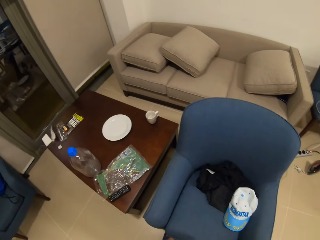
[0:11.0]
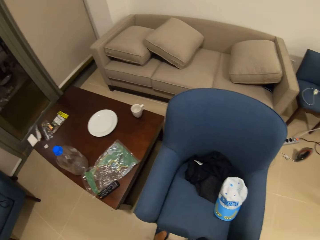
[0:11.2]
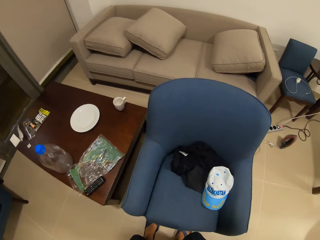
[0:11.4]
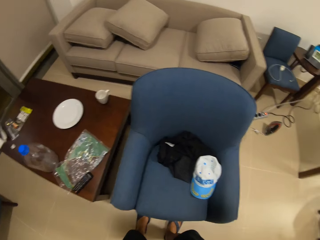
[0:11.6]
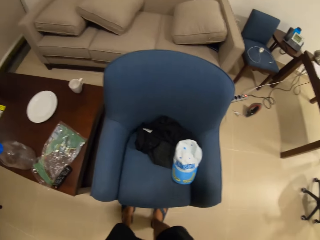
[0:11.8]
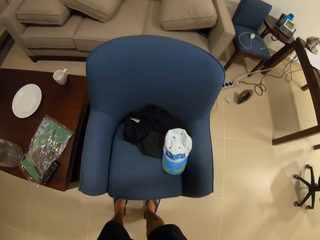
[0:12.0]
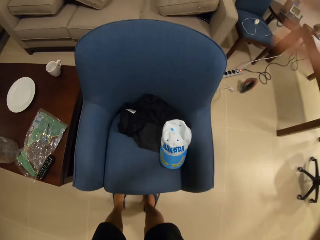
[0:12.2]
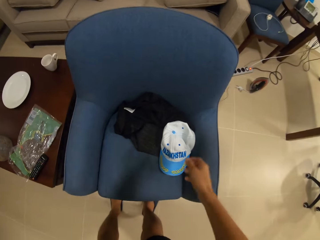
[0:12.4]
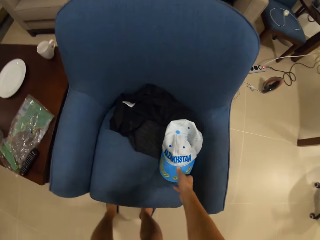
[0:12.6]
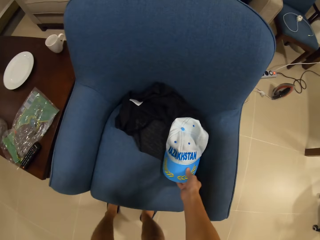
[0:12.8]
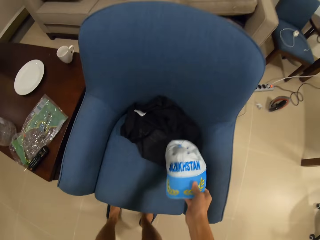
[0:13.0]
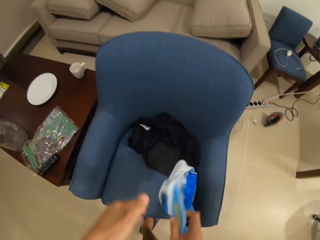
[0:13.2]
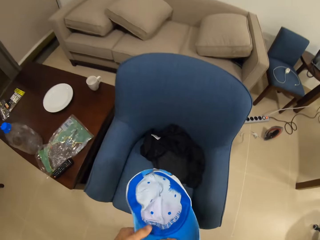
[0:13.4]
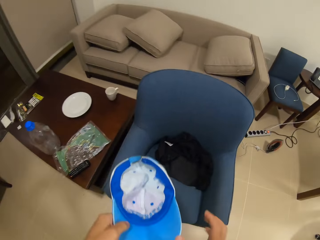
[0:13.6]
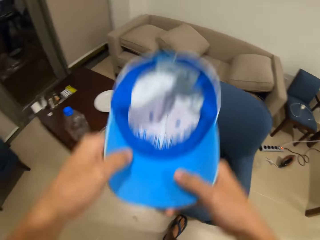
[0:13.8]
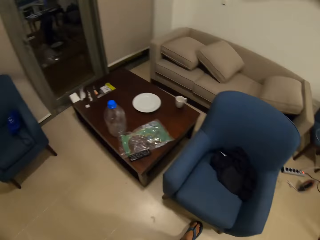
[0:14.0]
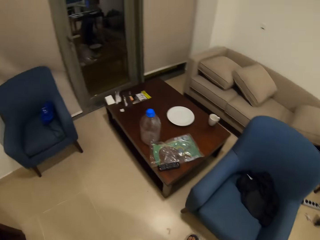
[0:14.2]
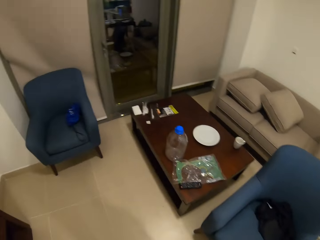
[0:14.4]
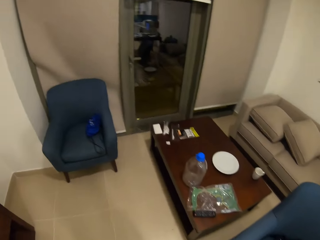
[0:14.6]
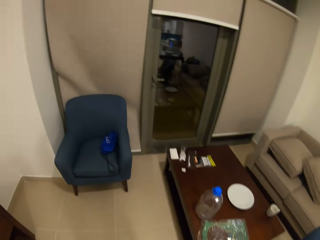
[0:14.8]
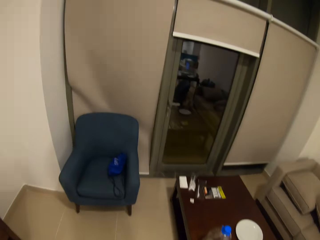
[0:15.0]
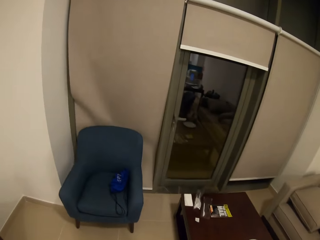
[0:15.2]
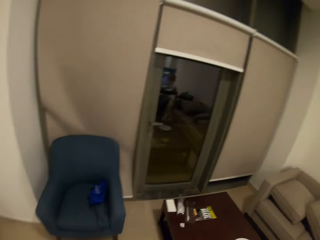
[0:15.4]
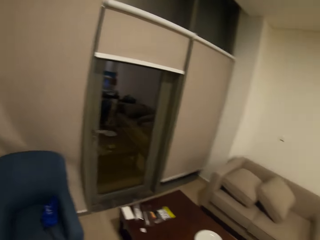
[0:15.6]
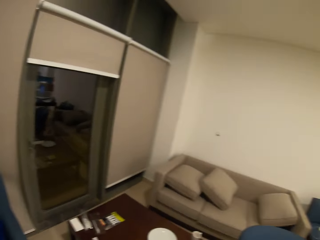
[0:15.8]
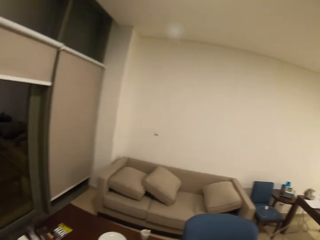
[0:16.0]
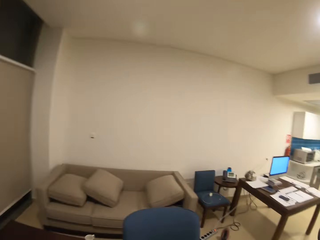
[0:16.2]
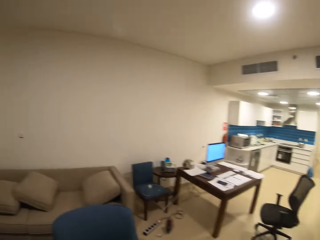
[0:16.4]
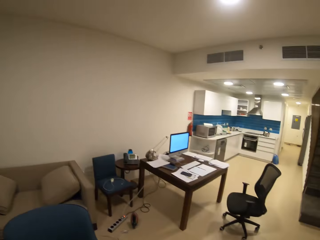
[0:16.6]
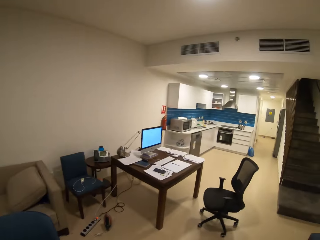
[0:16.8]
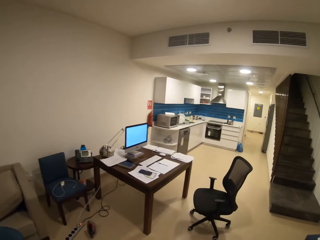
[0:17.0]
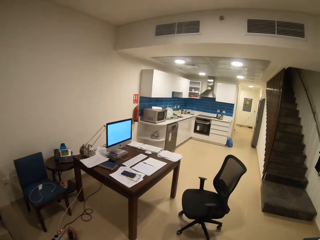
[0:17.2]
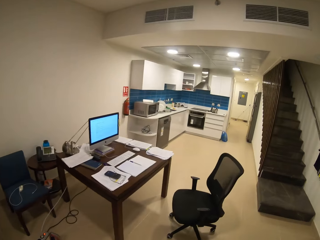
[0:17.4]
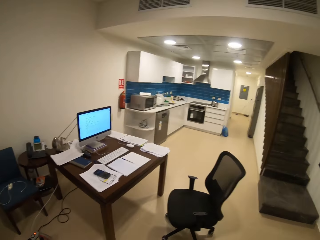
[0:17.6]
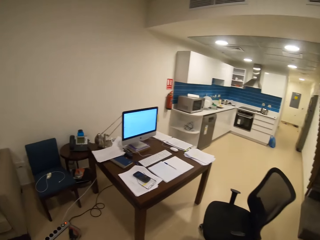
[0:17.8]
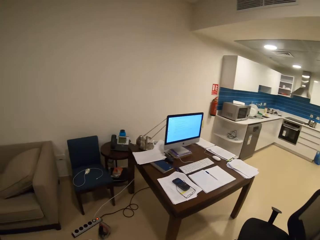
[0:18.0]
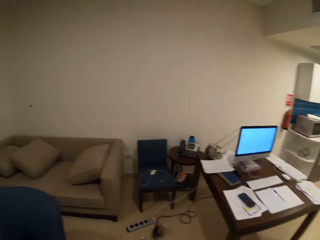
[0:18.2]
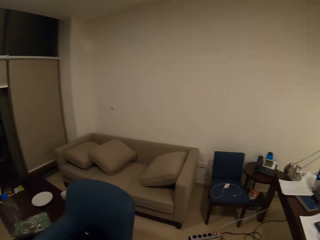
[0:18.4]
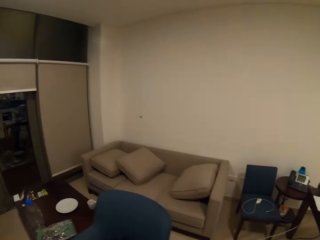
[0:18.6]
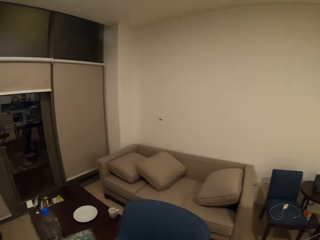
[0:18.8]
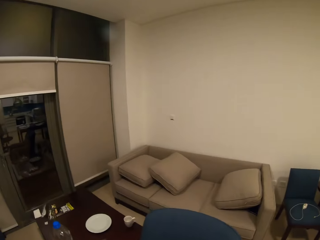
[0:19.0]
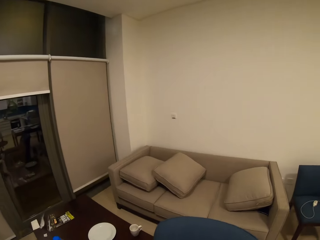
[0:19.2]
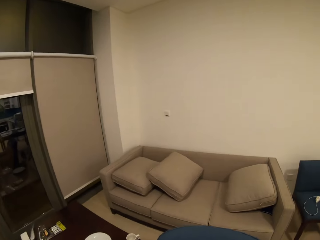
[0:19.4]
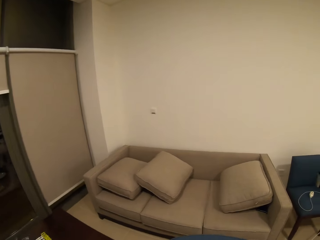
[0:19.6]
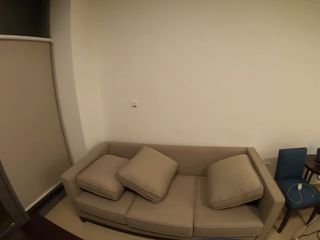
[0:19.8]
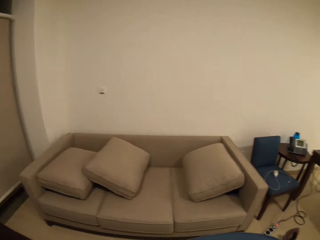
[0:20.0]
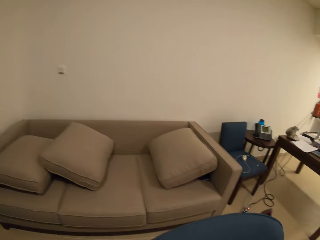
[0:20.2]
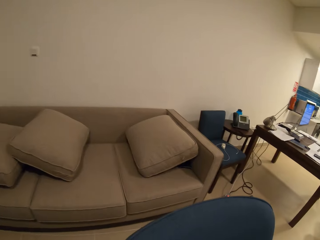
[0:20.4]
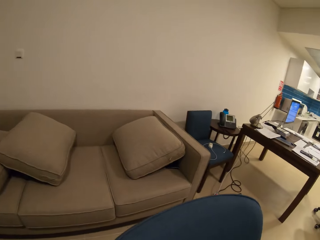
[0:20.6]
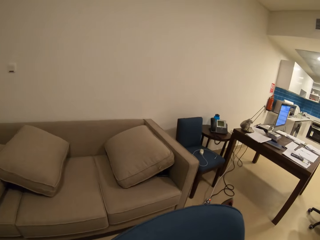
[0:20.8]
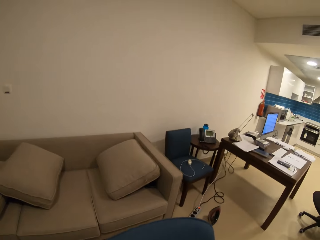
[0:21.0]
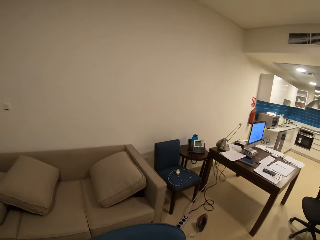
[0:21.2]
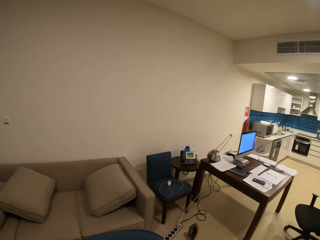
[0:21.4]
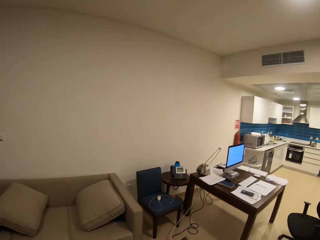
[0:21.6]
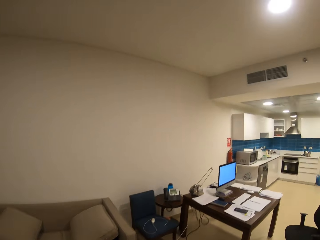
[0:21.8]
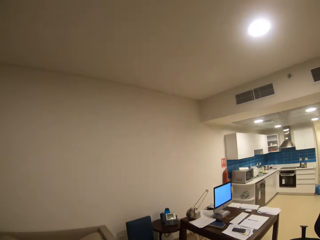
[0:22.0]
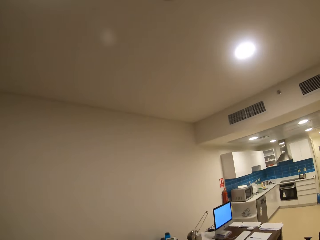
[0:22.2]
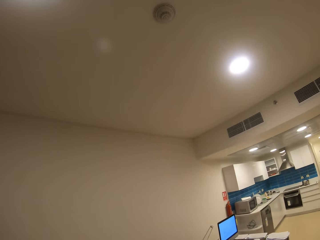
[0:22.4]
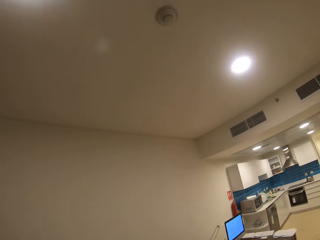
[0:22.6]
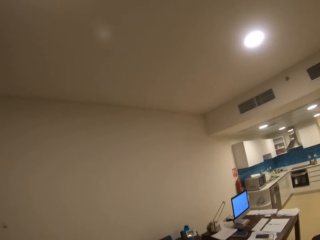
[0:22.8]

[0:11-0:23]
The camera wearer picks a cap. They touch the cap. They hold the cap with the other hand. They put on the cap. They raise a hand up. They move around. They lower a hand. They watch the background.

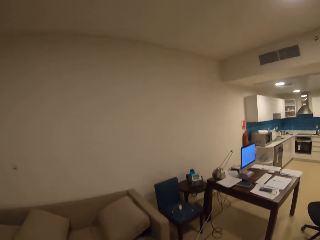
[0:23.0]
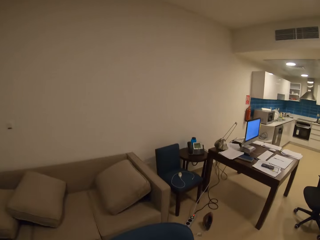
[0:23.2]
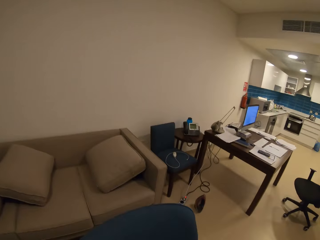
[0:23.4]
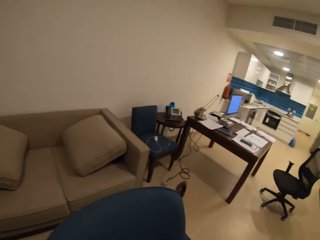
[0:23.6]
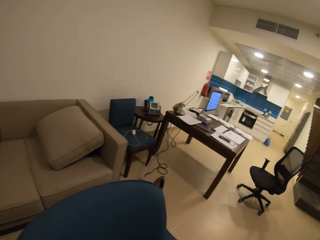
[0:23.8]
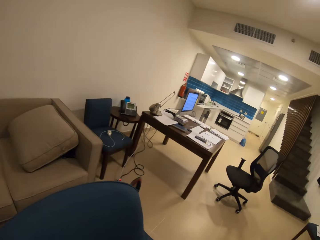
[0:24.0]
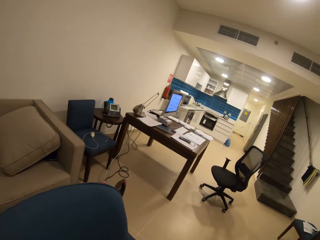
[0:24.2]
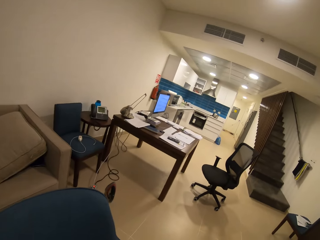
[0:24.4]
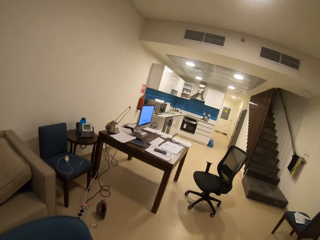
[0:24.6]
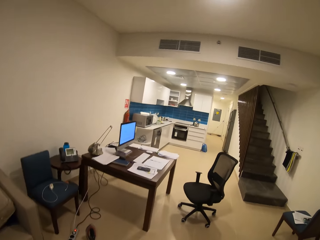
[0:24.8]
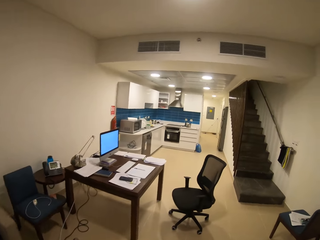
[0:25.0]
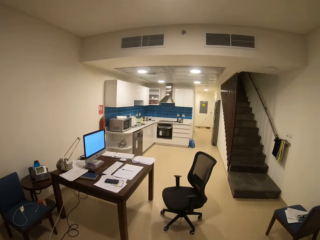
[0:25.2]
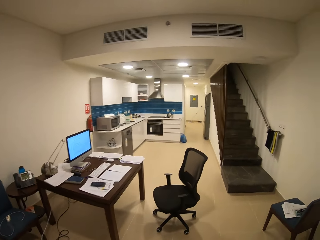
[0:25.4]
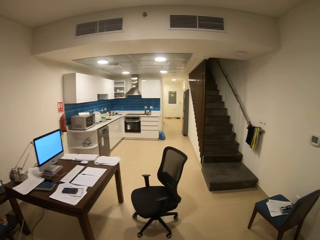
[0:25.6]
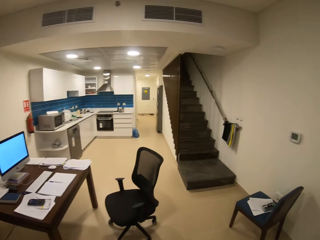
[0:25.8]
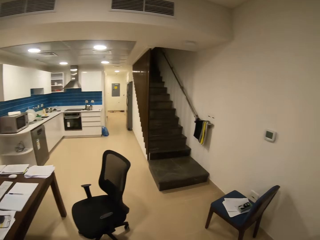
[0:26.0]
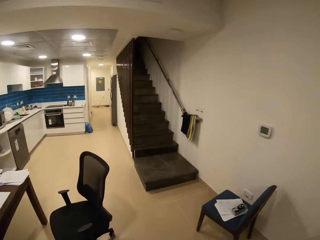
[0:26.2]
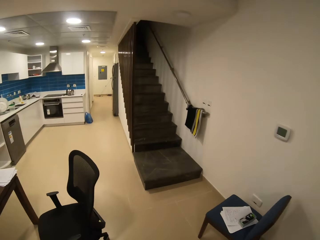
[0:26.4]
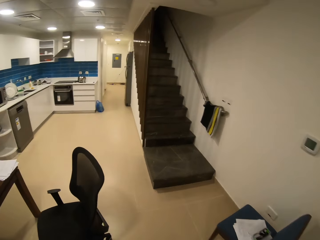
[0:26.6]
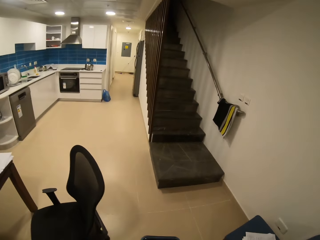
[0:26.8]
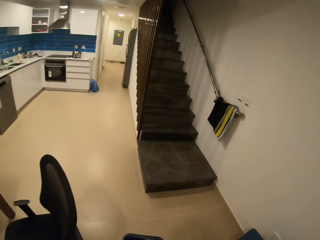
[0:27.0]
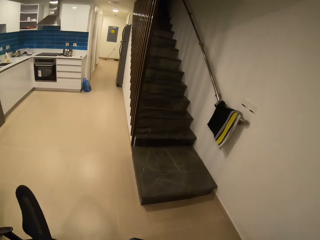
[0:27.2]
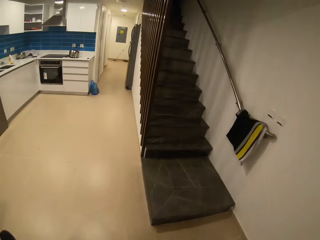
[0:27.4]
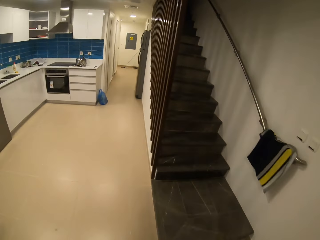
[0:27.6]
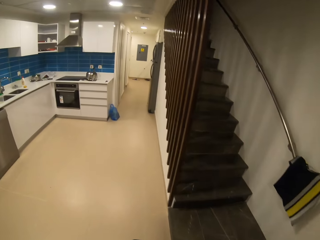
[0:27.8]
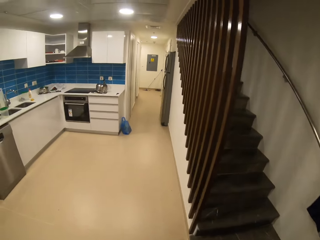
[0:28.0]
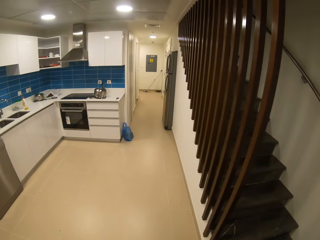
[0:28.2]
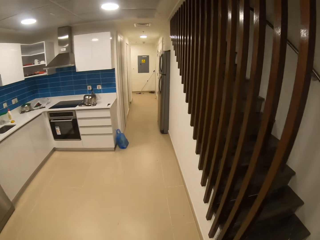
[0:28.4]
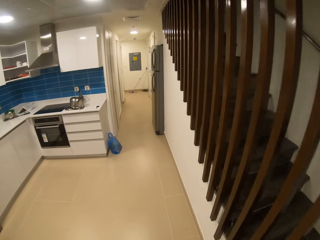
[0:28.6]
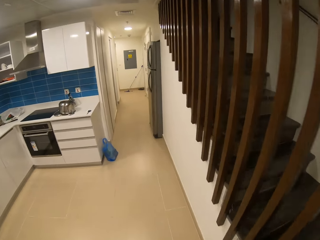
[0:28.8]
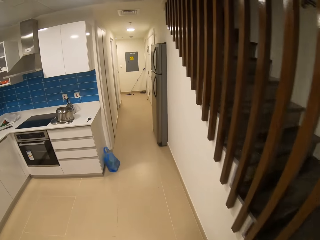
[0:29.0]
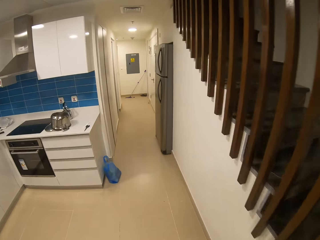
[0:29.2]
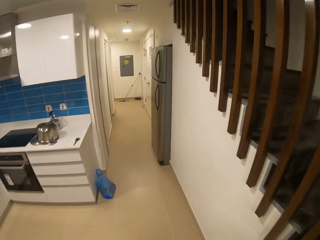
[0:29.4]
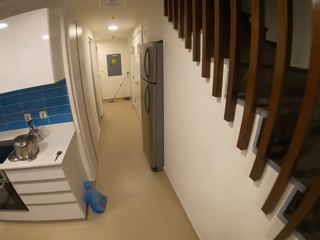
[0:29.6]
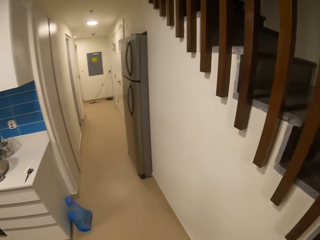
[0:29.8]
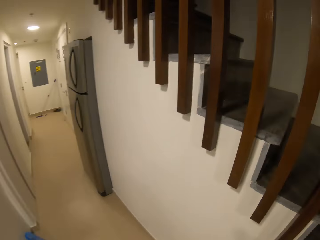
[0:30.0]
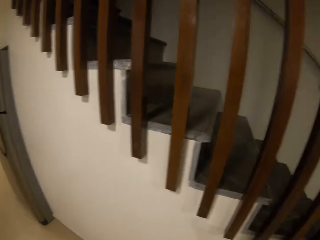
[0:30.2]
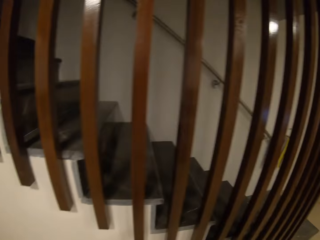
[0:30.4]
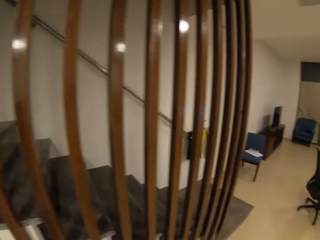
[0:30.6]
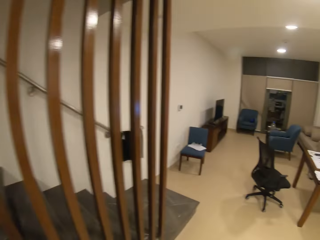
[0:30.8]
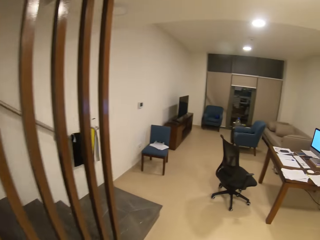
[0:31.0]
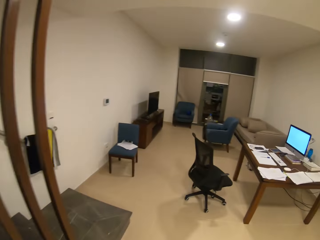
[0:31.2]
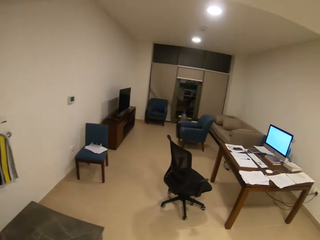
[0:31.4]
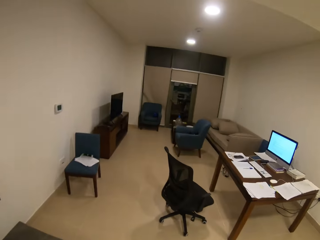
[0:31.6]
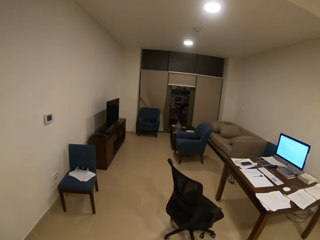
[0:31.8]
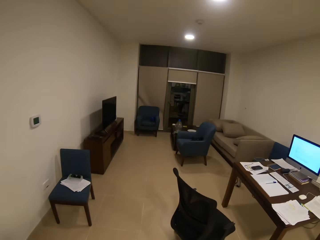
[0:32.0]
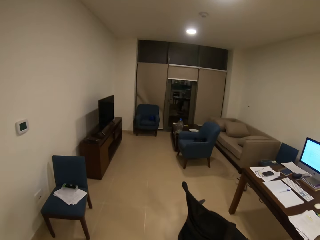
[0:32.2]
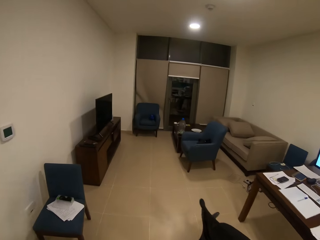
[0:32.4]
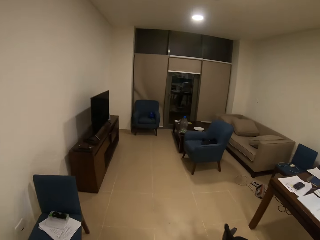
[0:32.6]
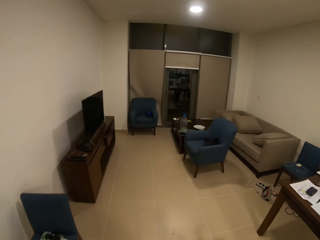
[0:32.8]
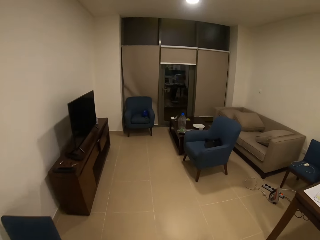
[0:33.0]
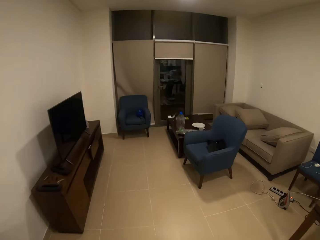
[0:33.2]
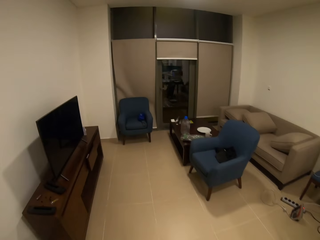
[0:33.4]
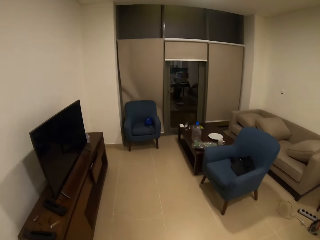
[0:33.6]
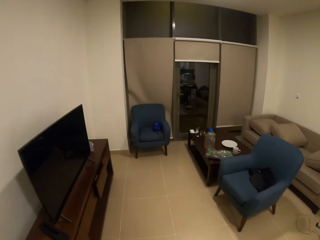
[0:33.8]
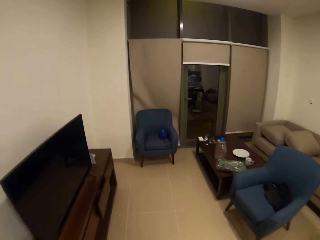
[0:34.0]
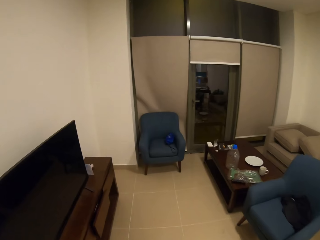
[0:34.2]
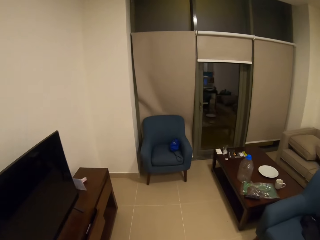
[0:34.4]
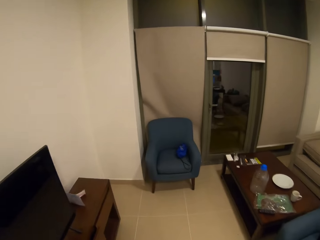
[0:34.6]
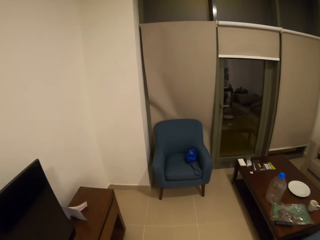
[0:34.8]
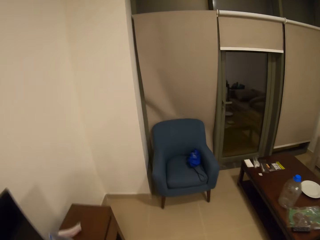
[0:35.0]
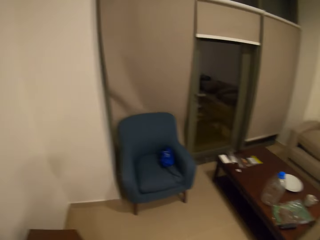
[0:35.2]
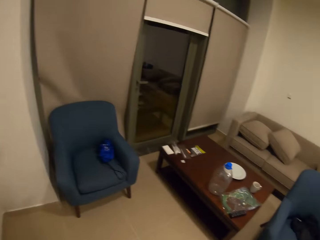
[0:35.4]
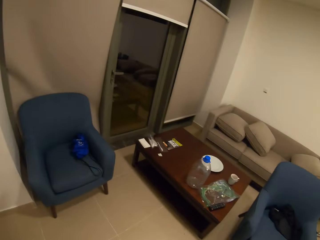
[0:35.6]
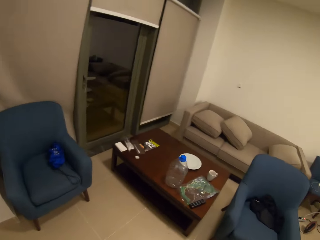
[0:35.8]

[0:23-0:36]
The camera wearer walks.
